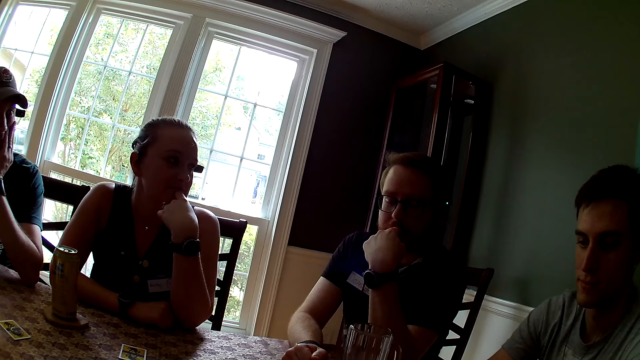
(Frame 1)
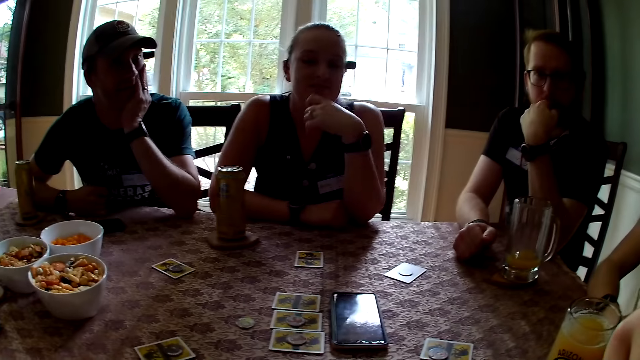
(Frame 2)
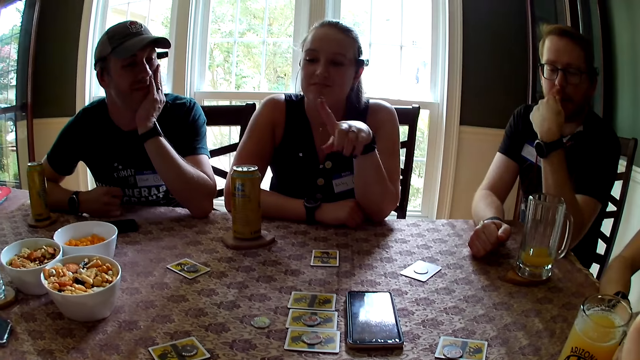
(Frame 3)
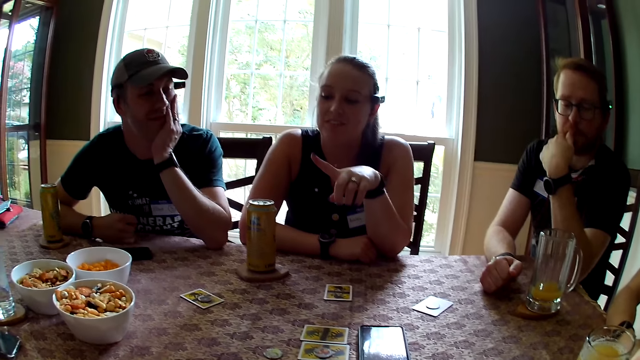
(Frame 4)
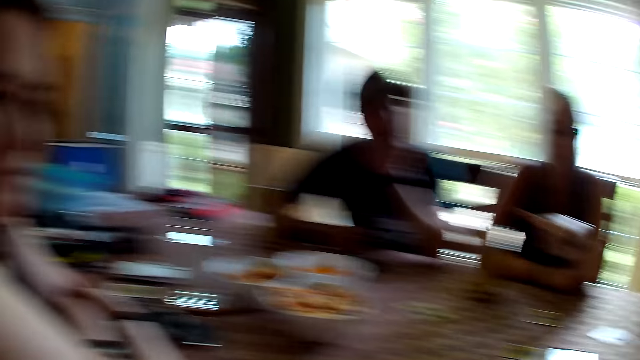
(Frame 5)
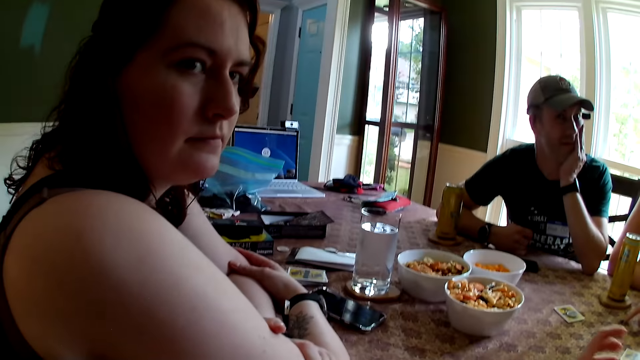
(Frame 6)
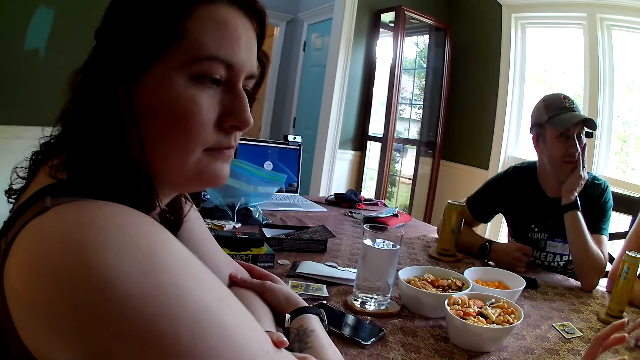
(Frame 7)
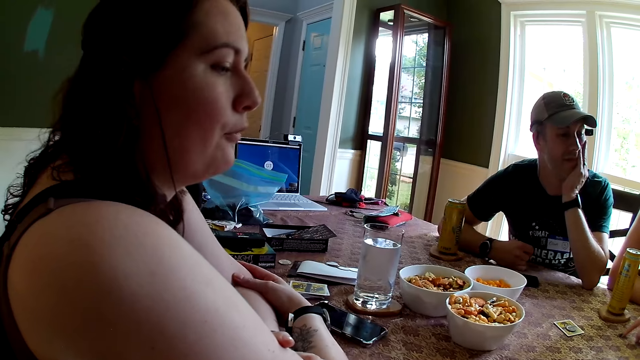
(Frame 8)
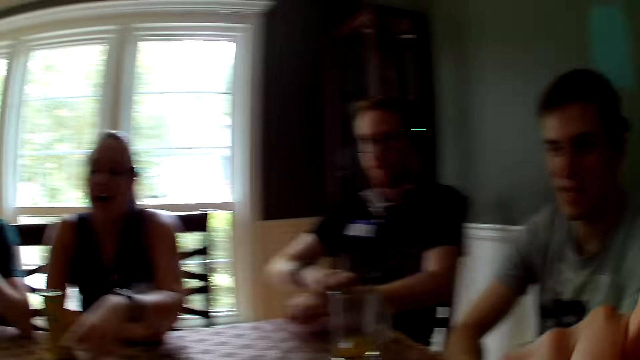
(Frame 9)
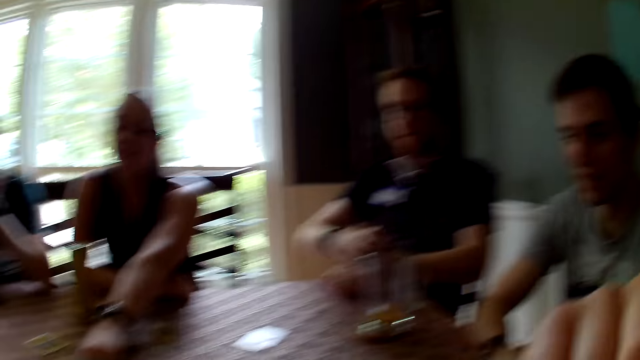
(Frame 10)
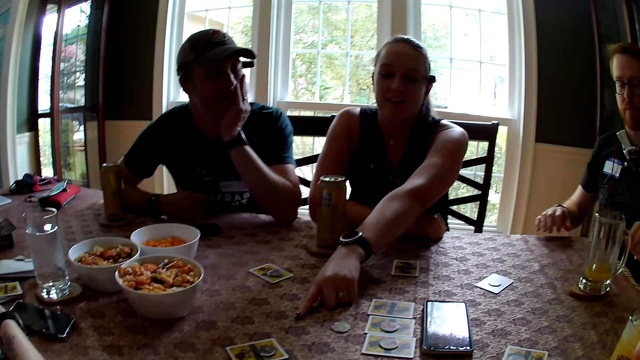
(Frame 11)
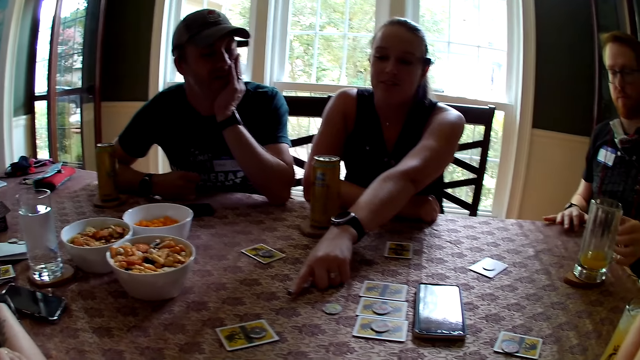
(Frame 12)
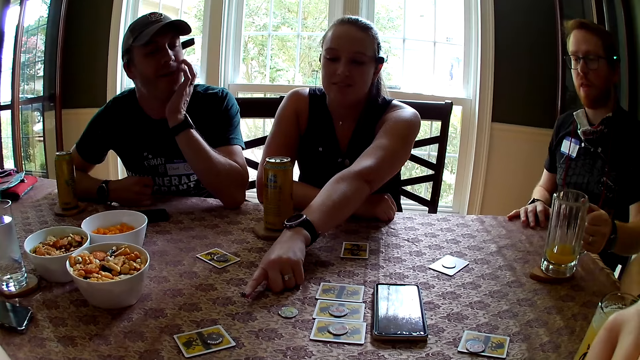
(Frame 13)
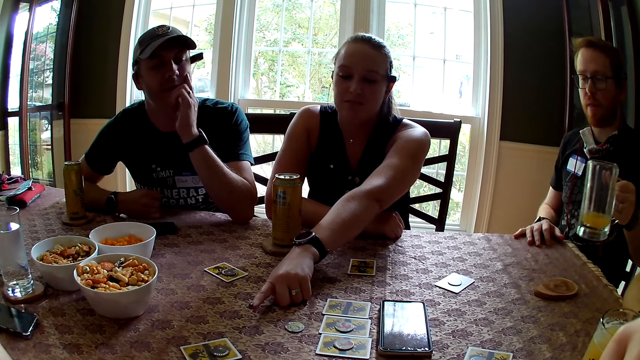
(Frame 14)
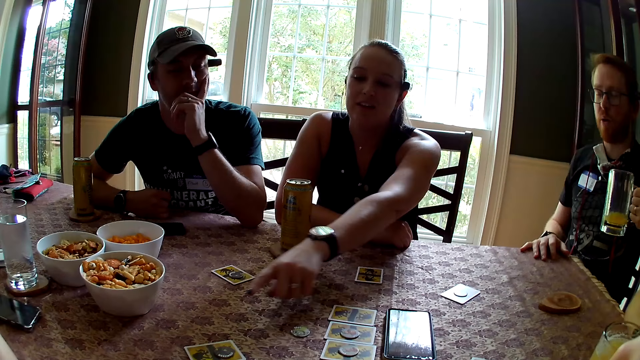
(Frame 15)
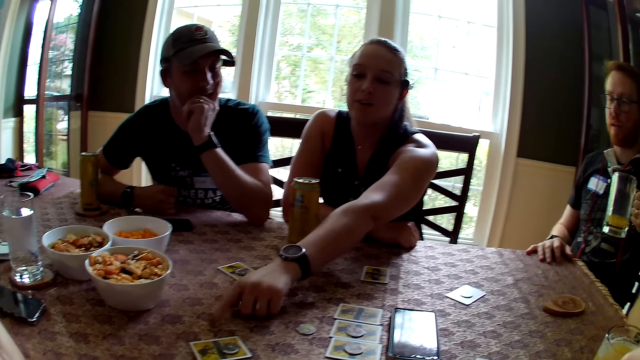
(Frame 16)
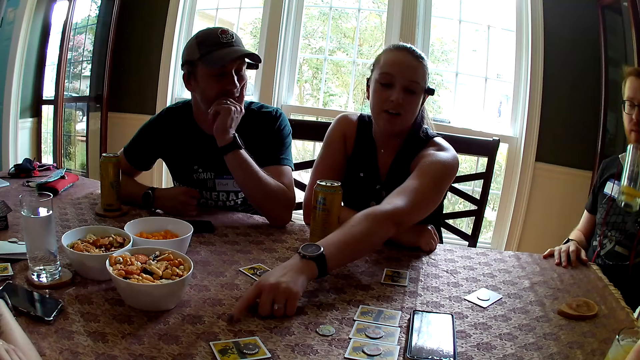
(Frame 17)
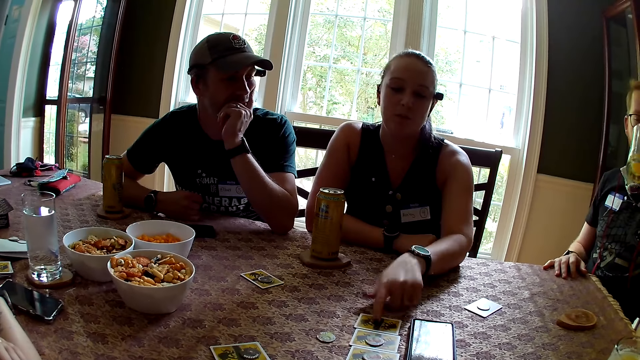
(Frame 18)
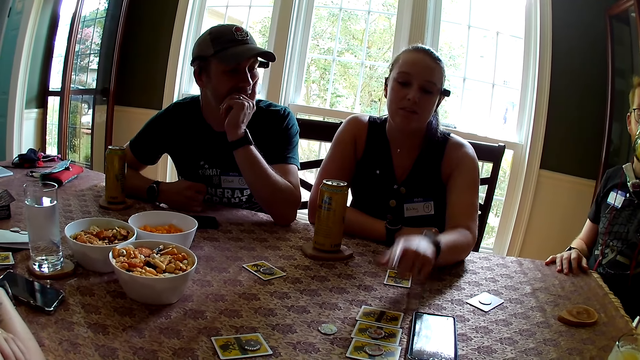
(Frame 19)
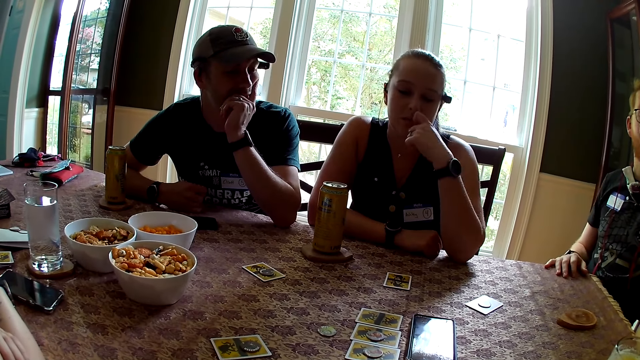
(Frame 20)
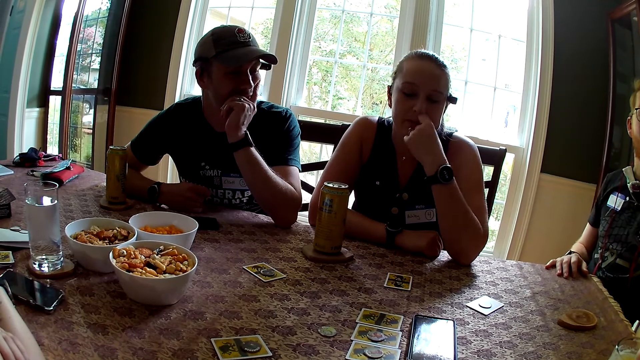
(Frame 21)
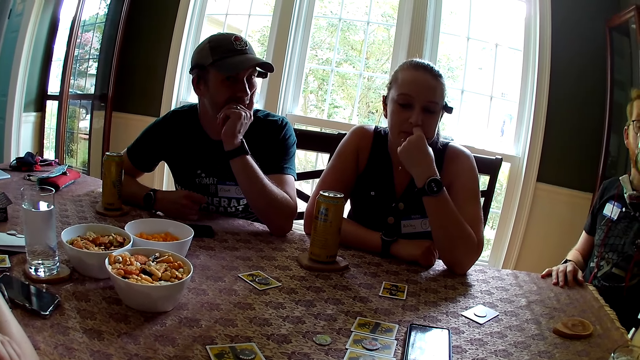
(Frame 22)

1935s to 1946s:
The camera wearer looks at a woman. A woman points at a card on the table with her left hand. A man carries a cup of beer on the table with his left hand. The camera wearer looks at another woman. The man drinks beer from the cup in his left hand.

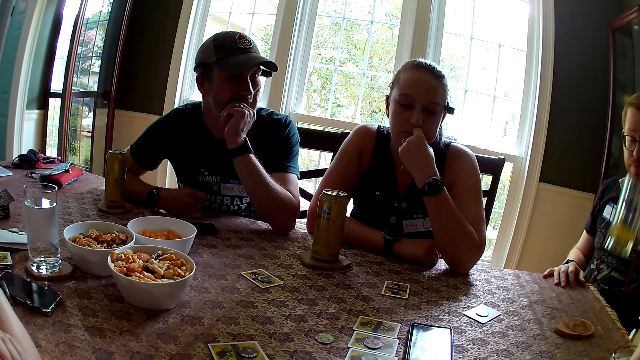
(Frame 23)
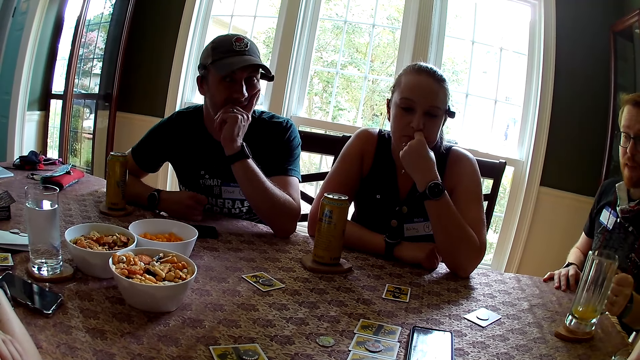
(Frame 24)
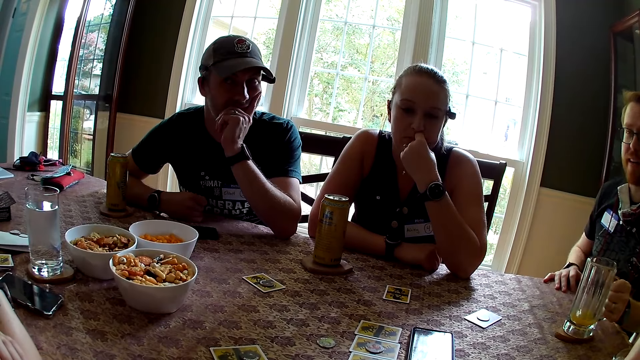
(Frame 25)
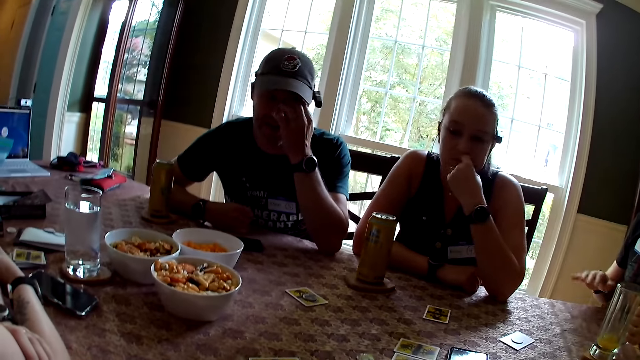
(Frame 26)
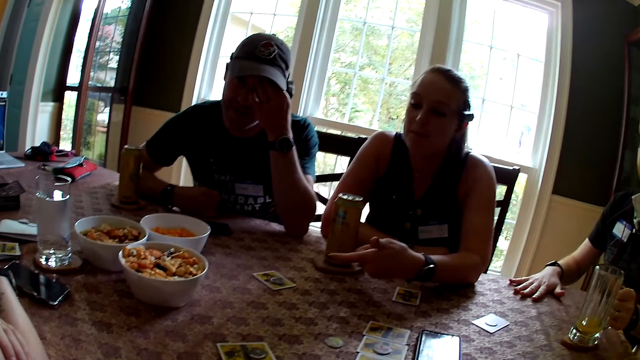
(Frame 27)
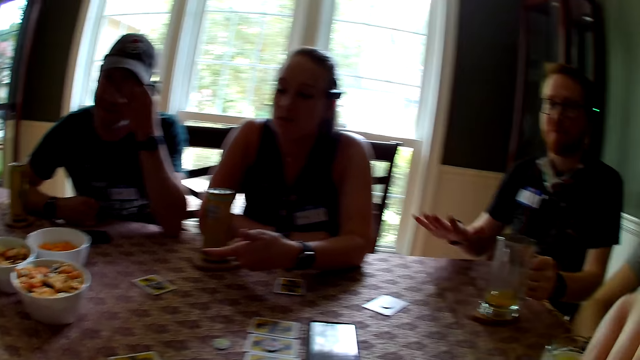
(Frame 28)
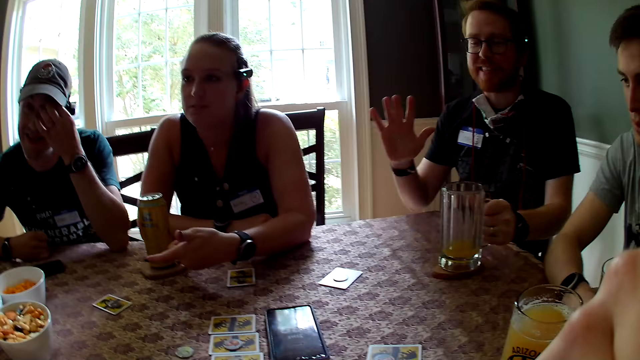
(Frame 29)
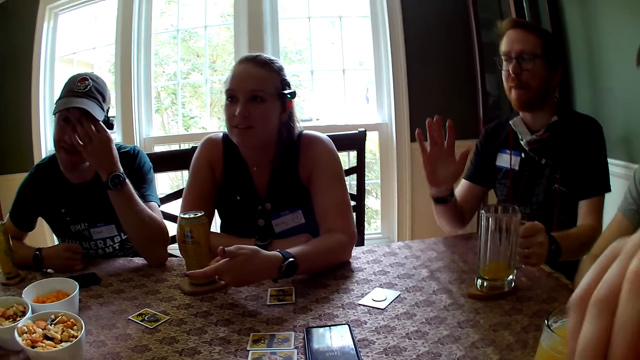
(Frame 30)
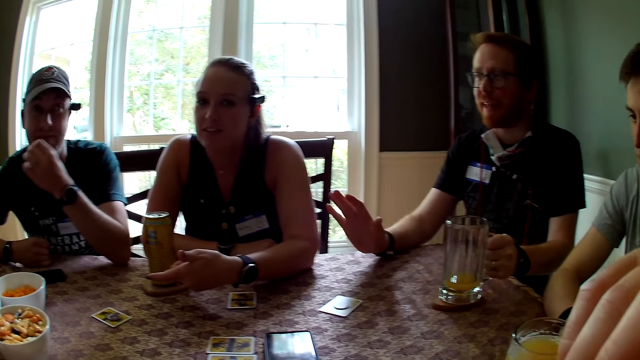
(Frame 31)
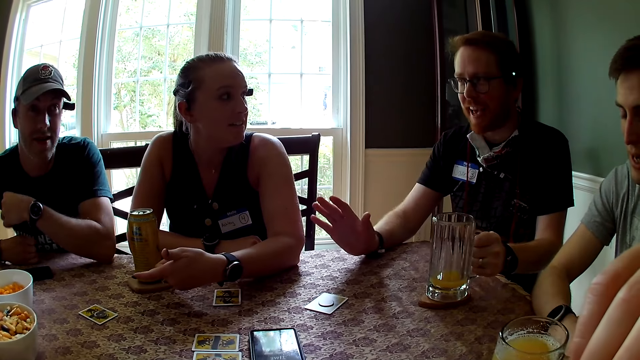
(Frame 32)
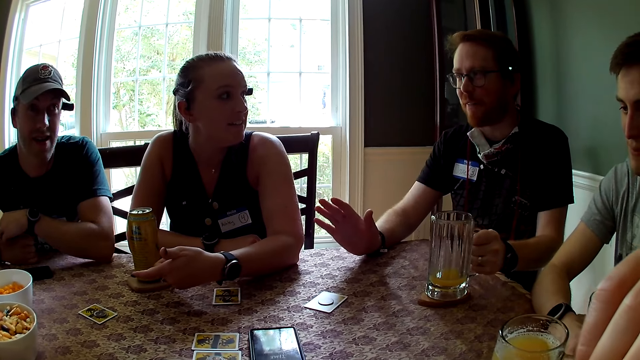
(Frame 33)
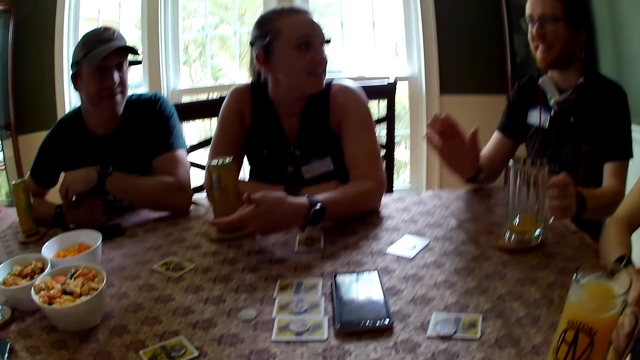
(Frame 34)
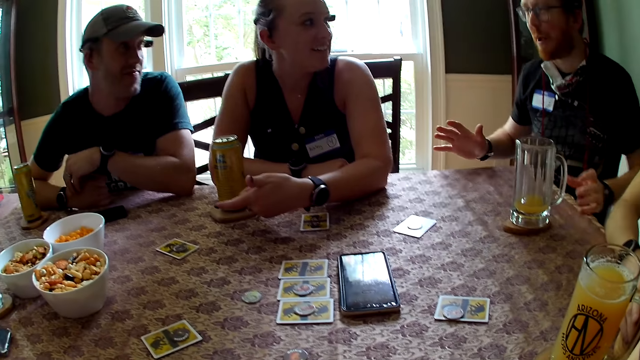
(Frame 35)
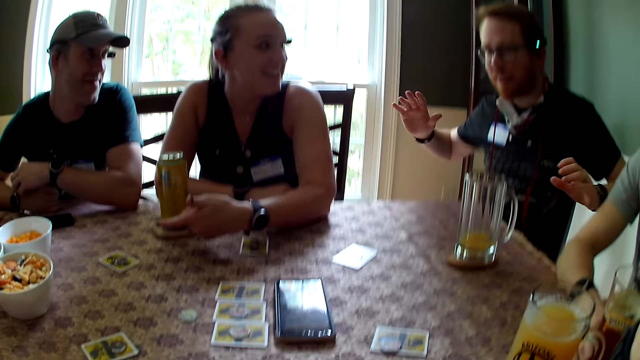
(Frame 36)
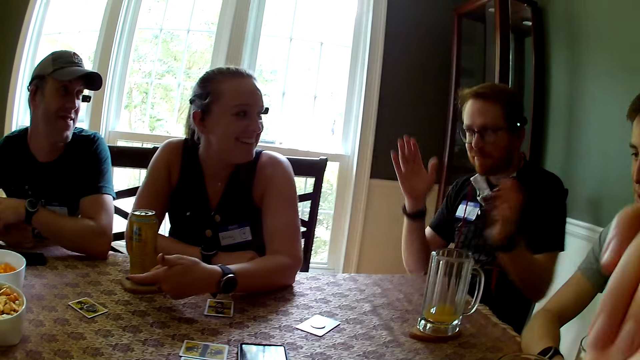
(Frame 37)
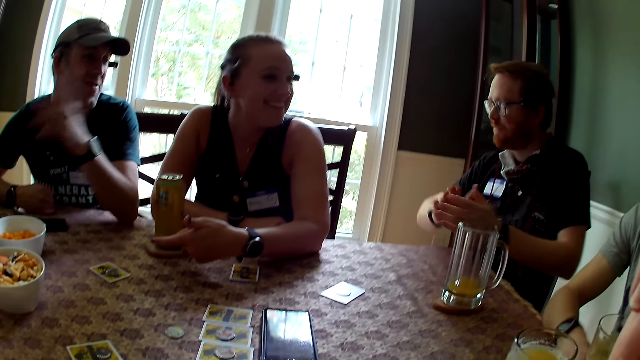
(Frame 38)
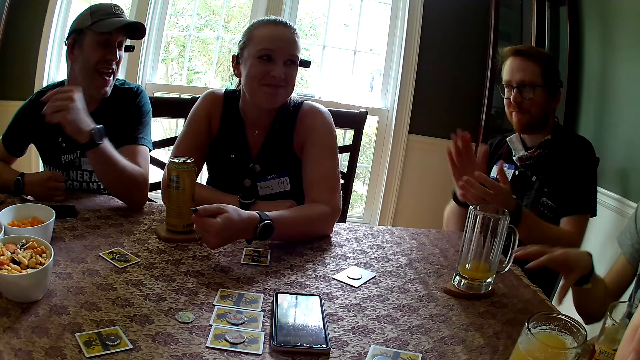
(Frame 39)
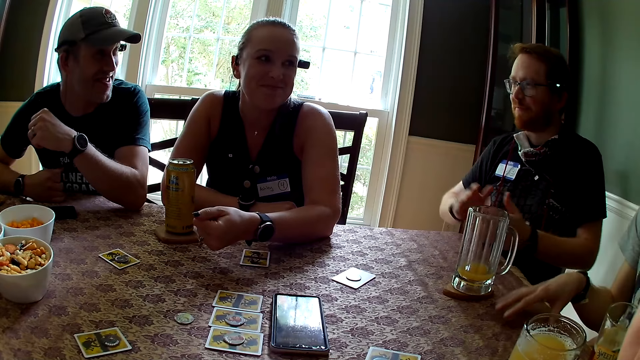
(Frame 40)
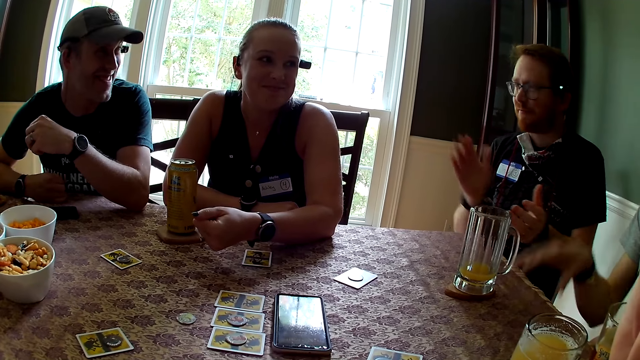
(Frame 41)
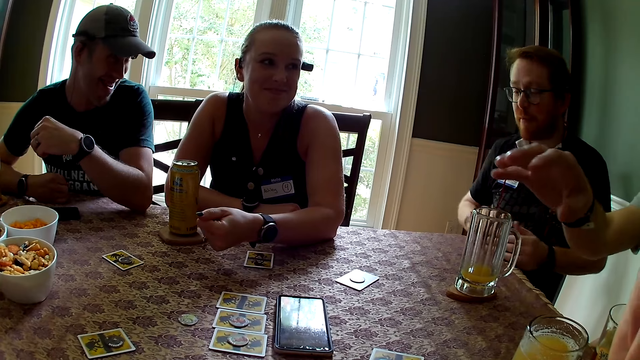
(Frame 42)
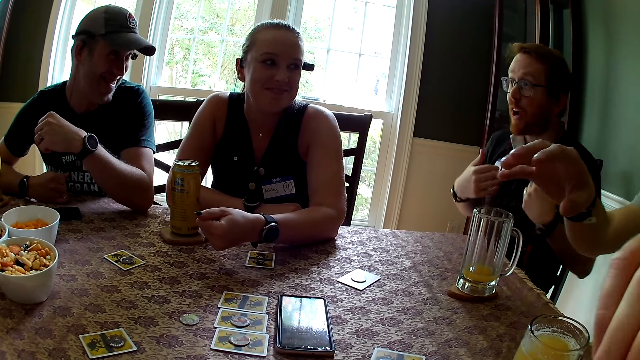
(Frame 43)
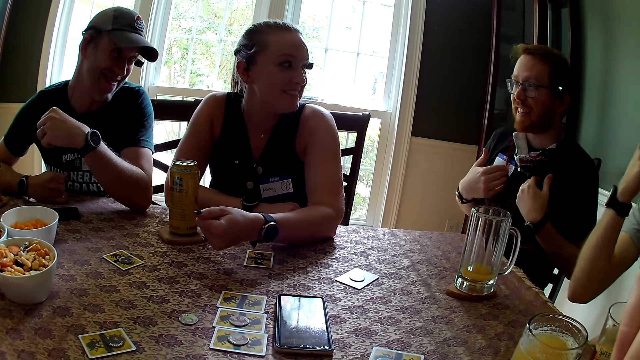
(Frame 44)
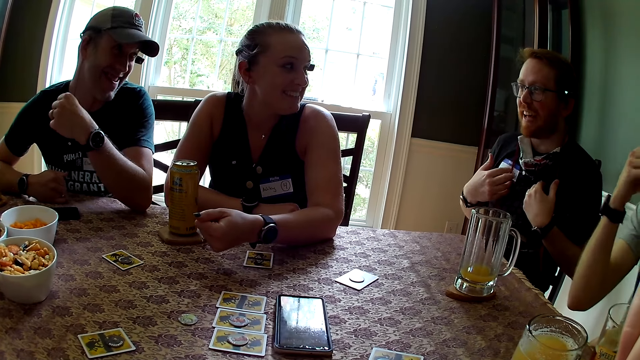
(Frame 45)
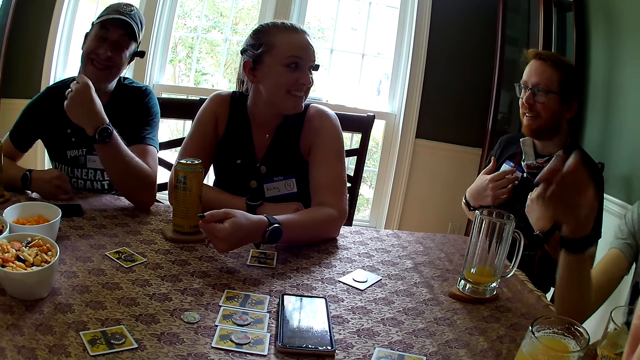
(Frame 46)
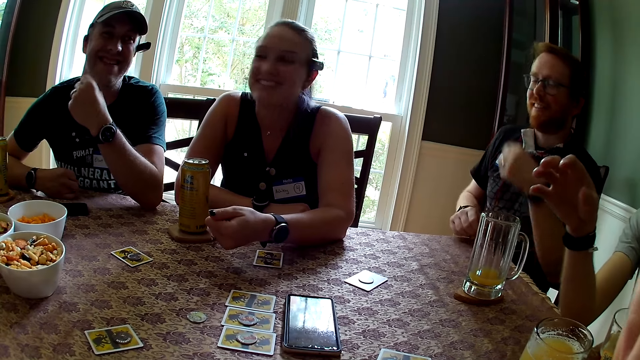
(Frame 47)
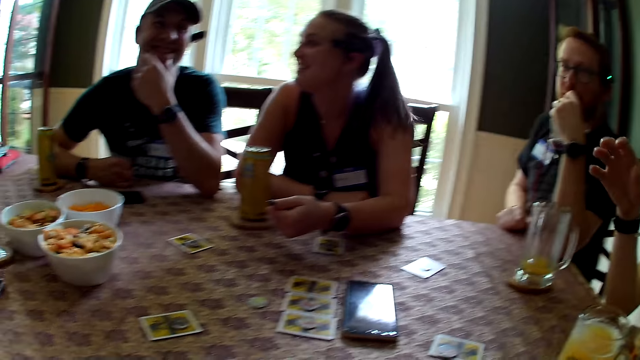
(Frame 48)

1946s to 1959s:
A man drops the cup of beer on the table with his left hand. The camera wearer interacts with the players. They look at the man.
